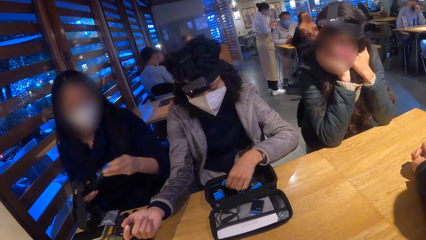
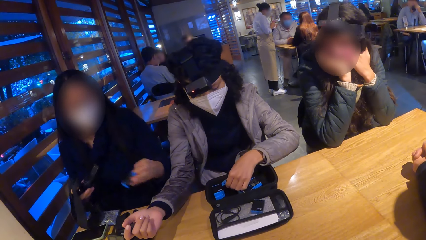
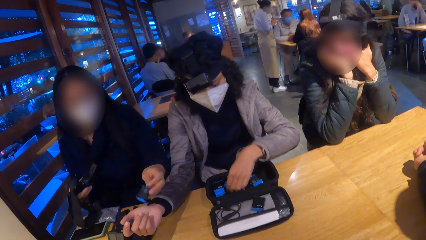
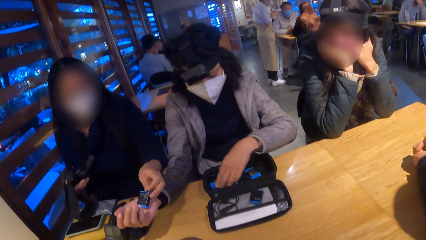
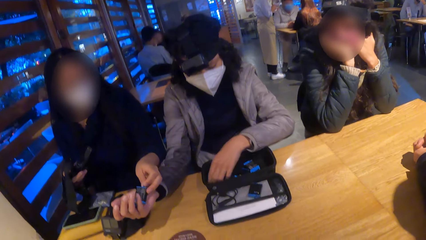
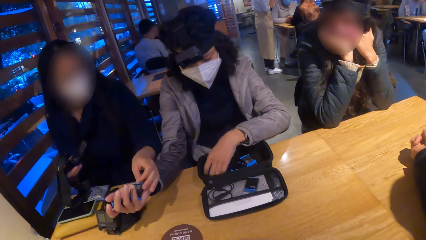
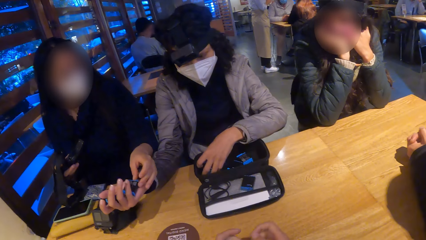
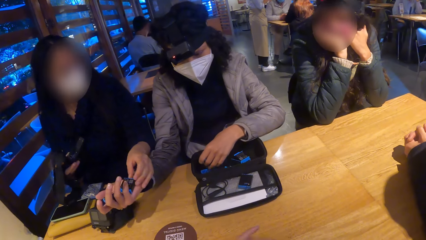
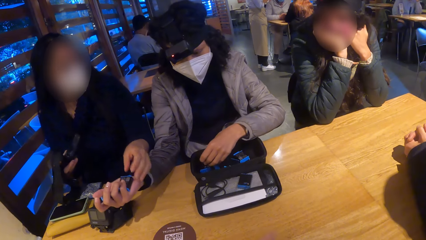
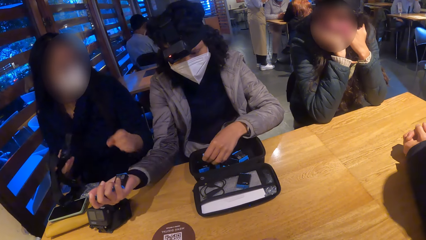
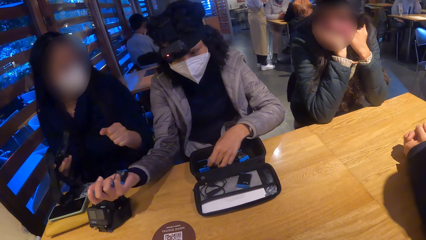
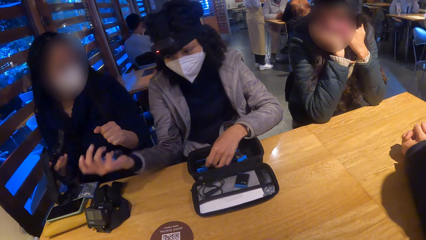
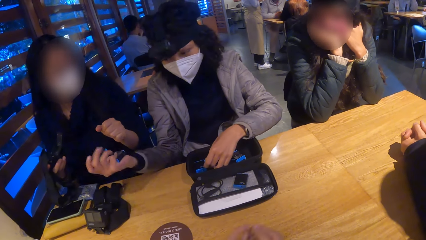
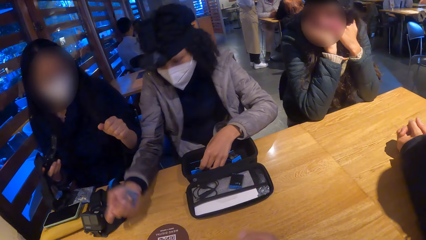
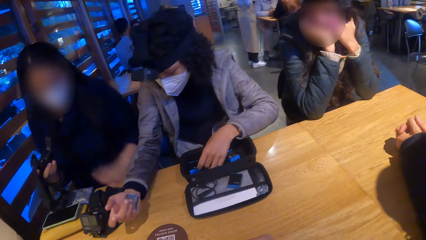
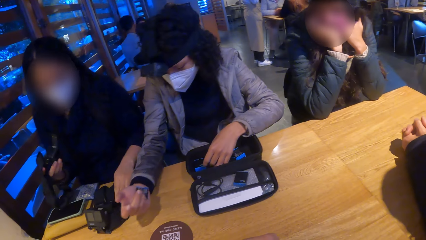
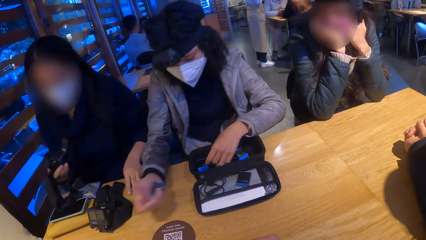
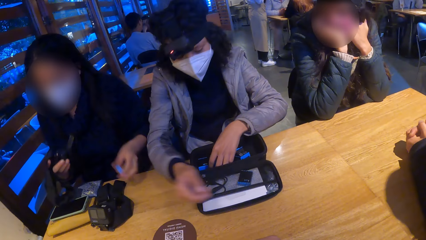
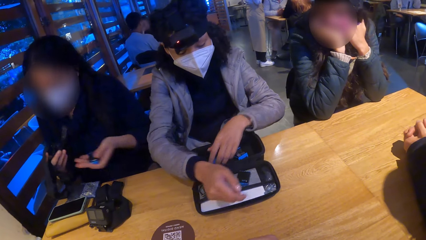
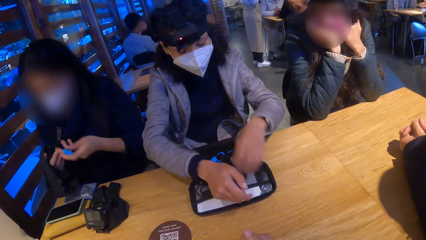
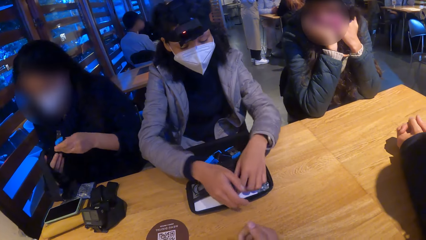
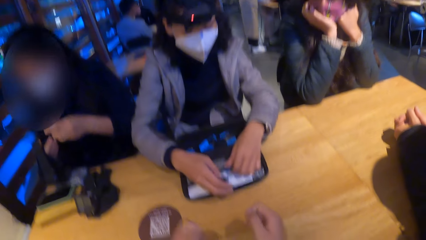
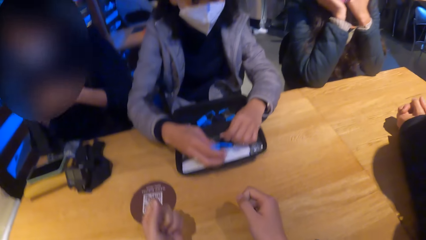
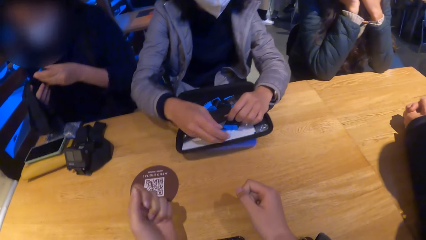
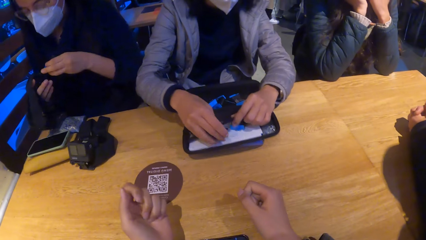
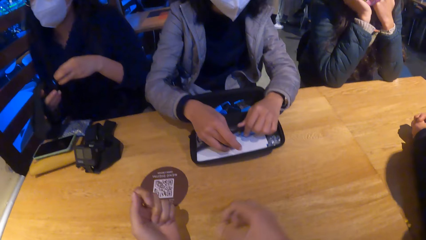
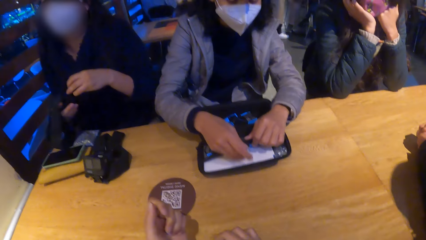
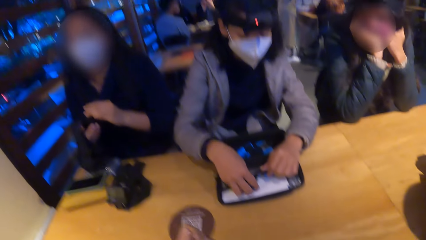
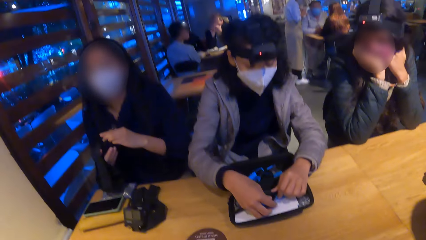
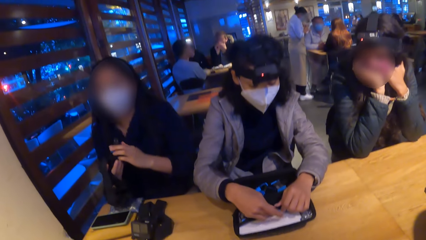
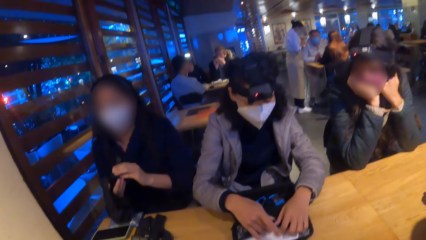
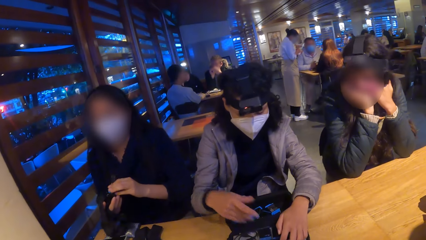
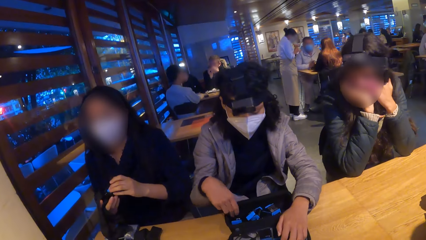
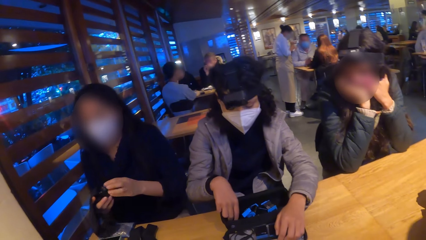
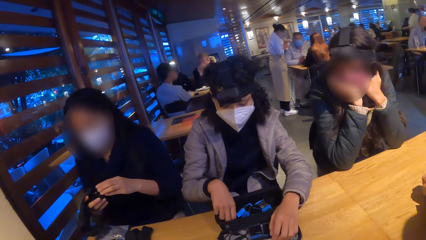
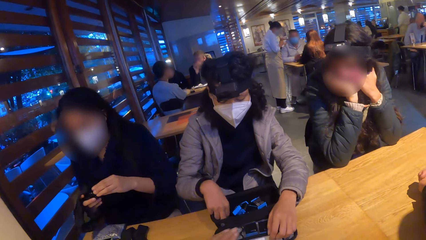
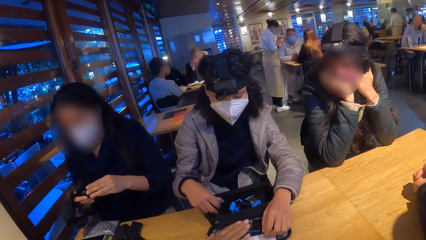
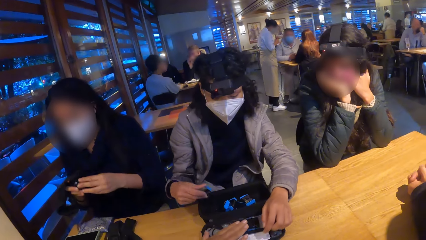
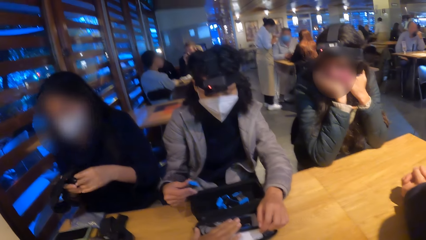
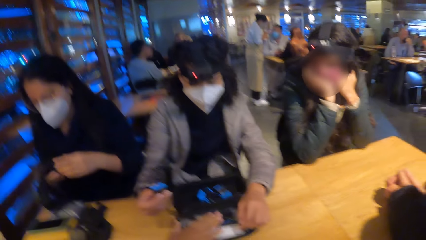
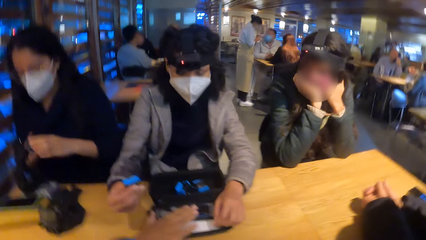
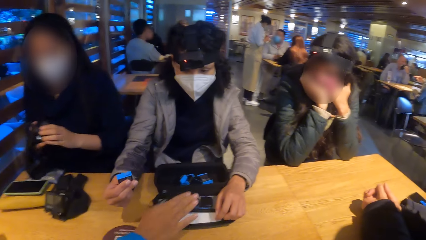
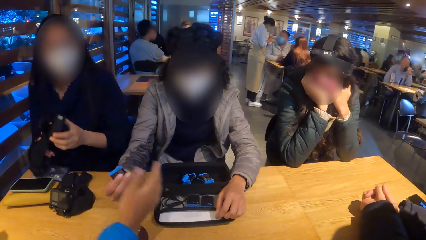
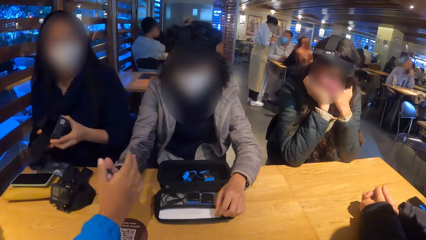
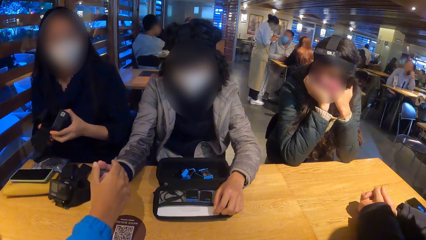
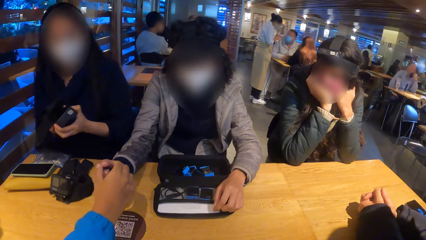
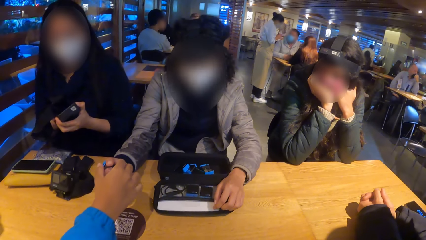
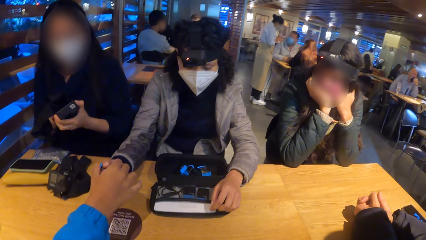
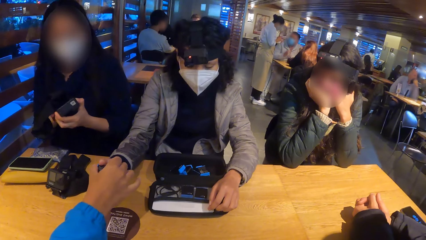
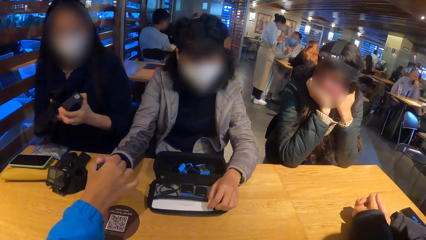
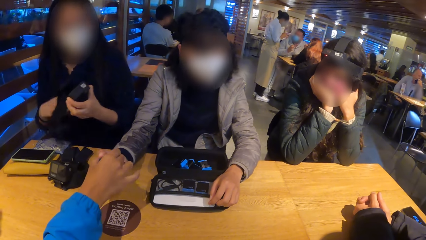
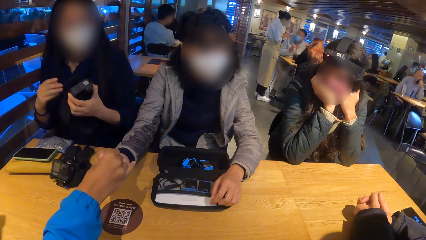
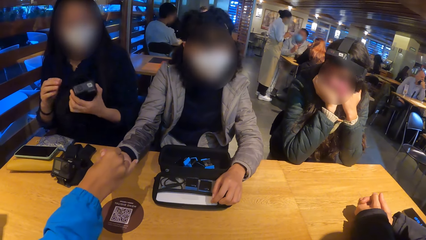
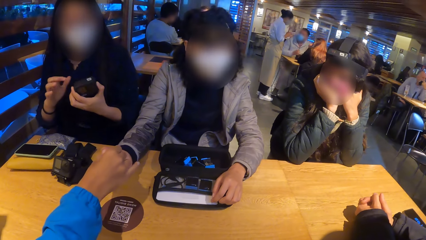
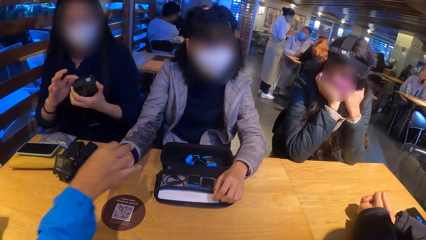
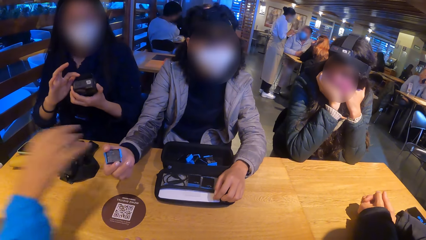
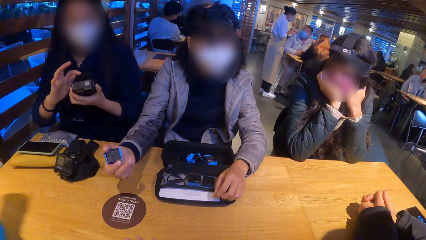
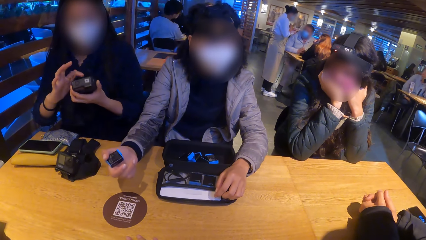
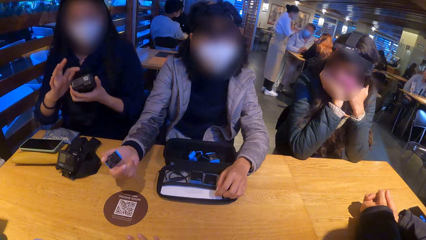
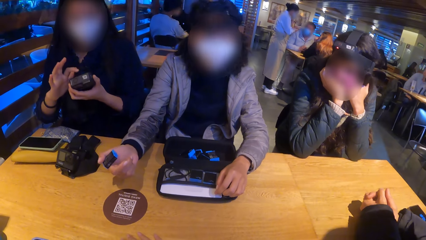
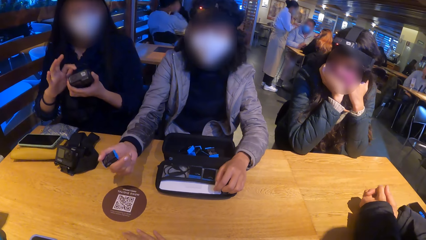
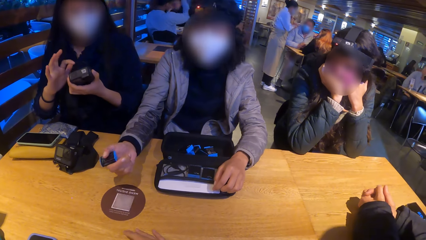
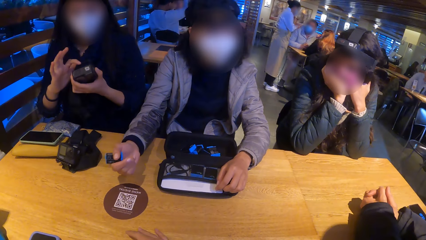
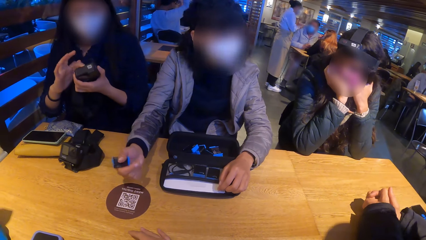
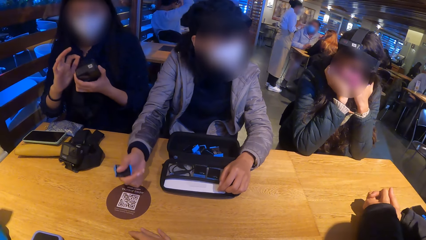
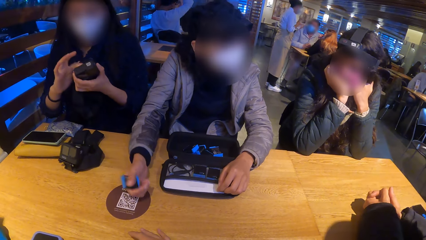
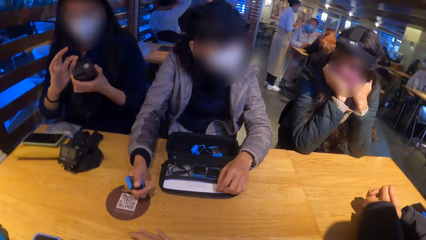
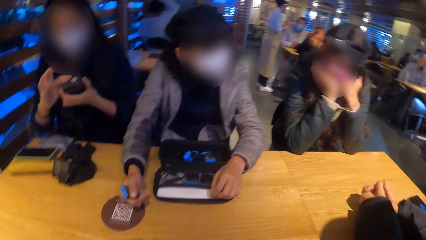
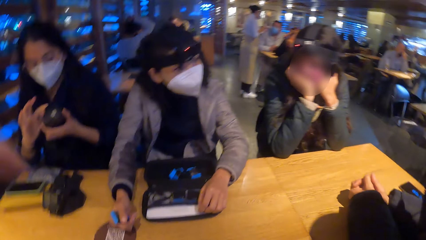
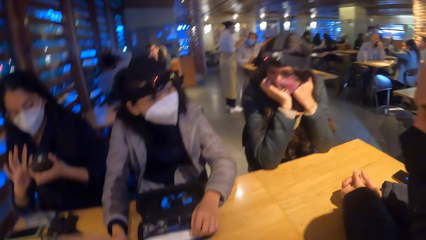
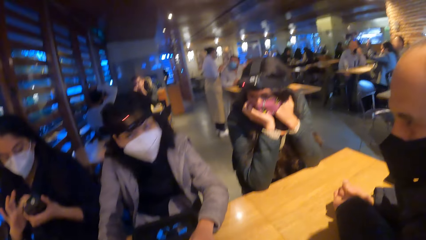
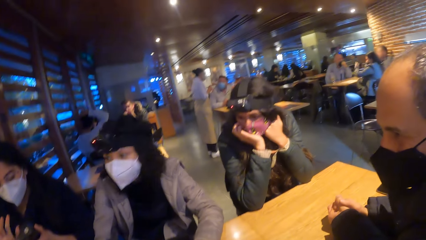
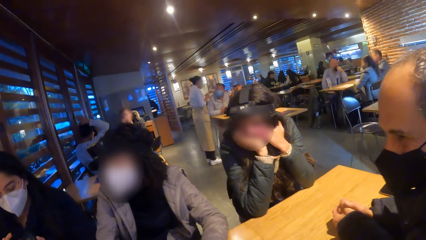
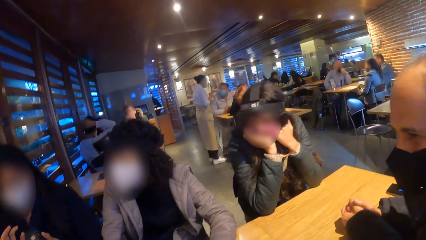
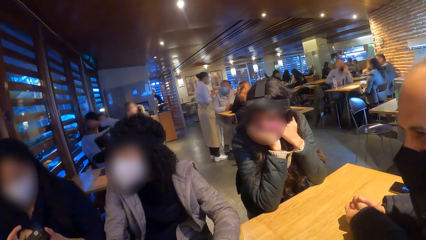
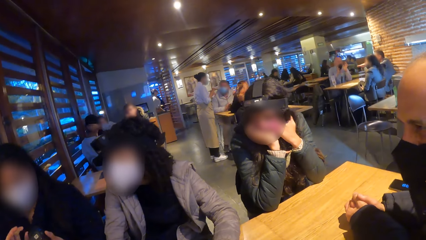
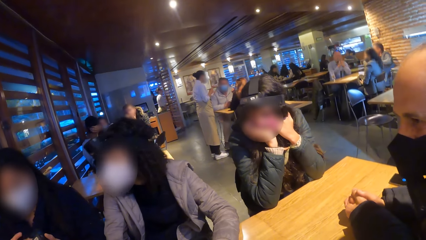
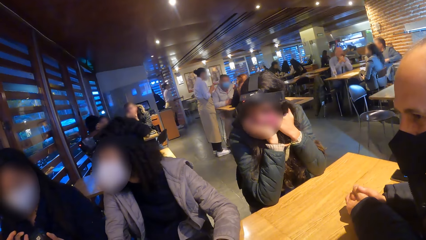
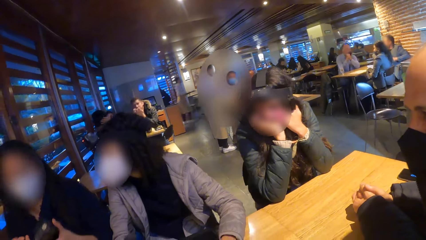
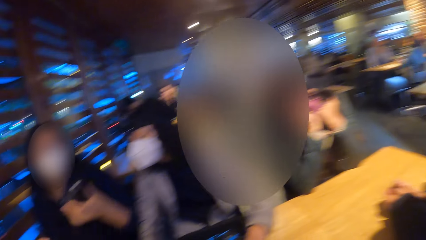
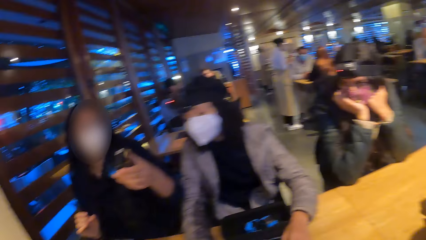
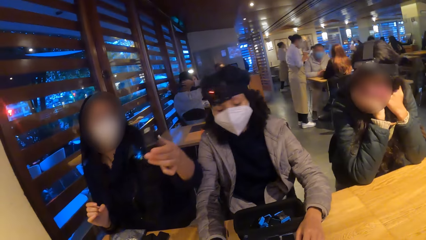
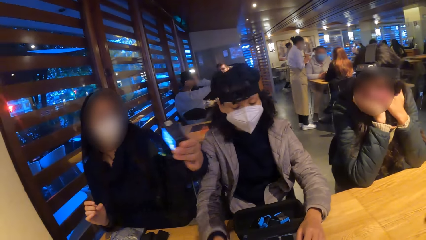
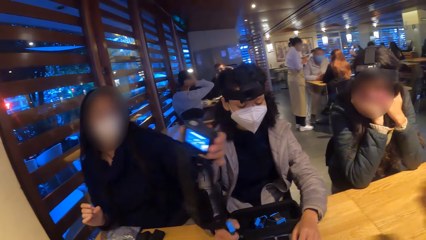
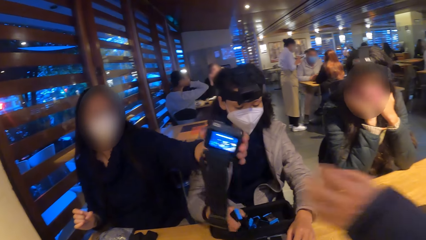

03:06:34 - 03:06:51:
A woman picks up the battery from the black bag with her left hand. Another woman passes the battery in her left hand to the first woman. The second woman picks up the battery from the table with her left hand. The second woman inserts the battery in her left hand into the camera in her right hand. The camera wearer puts his hands on the table. The first woman puts the battery in her right hand inside the black bag. The second woman adjusts the camera in her right hand with her left hand. A man touches the black bag with his right hand. The man touches the camera on the first woman's hand with his right hand. The second woman passes the camera in her left hand to another man.
